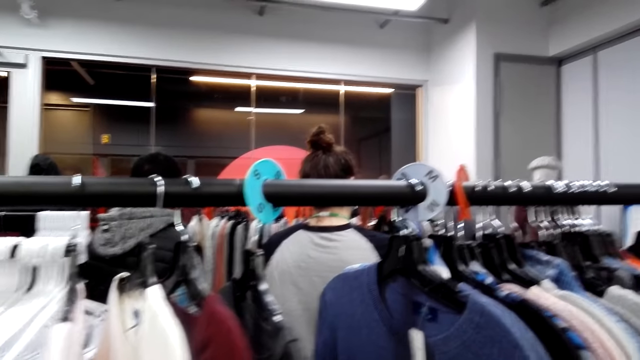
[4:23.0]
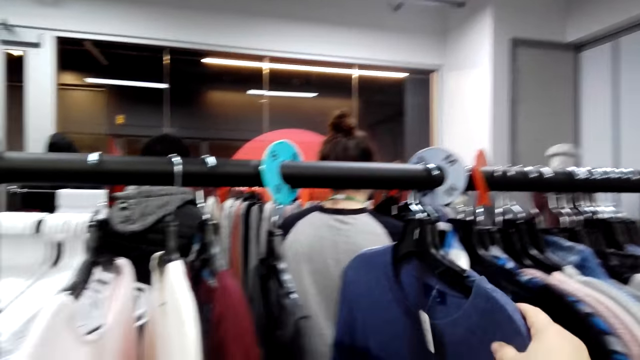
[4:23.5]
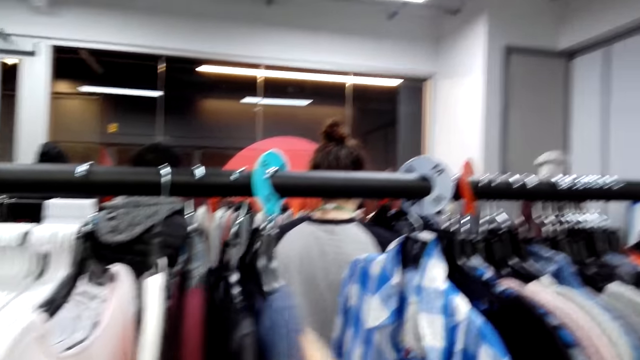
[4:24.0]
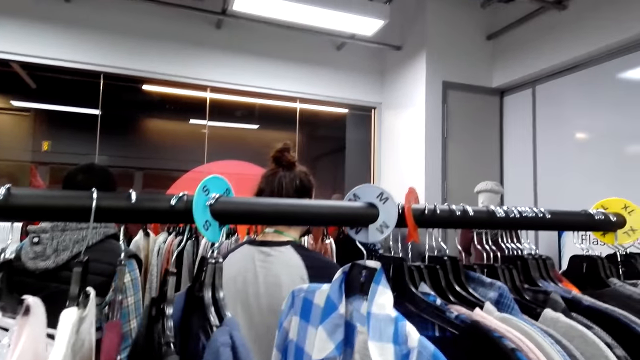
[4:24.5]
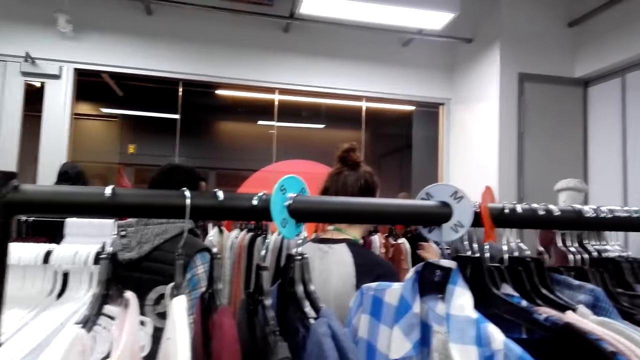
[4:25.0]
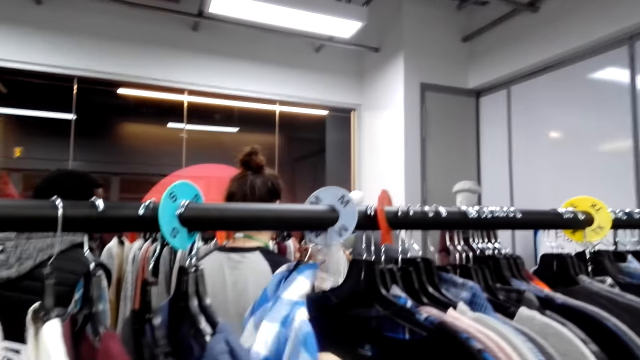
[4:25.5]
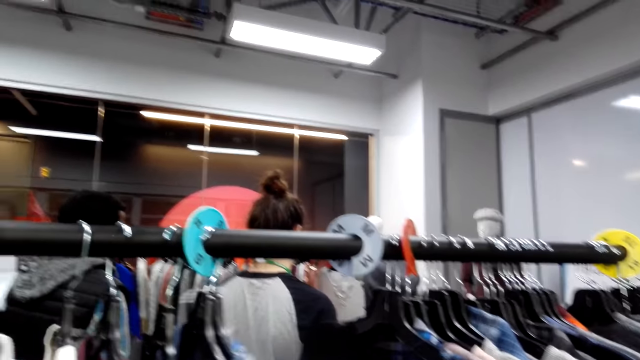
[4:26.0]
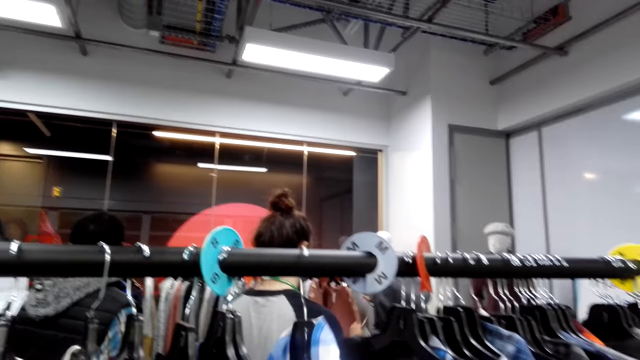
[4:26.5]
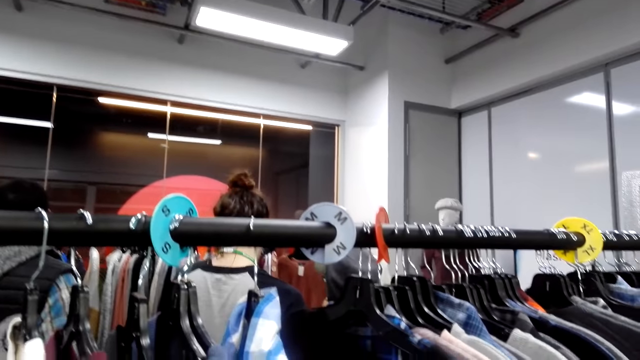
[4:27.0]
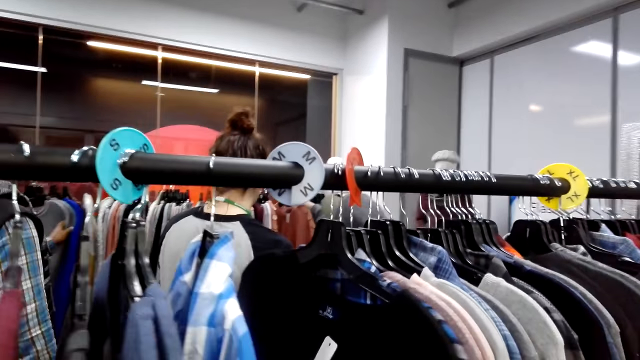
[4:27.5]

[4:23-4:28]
The camera wearer pushes the t-shirt forward. They unhang a shirt. They hang the shirt.

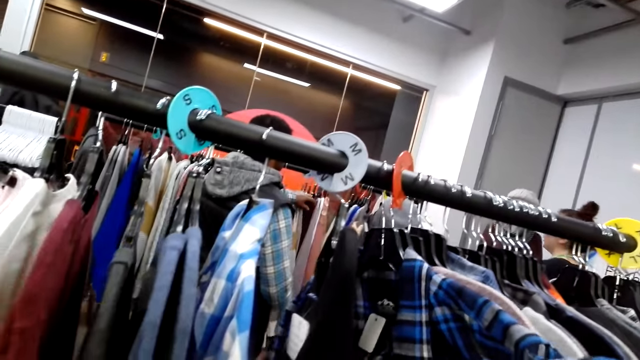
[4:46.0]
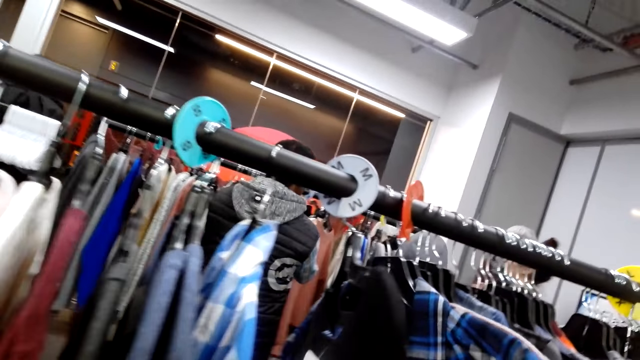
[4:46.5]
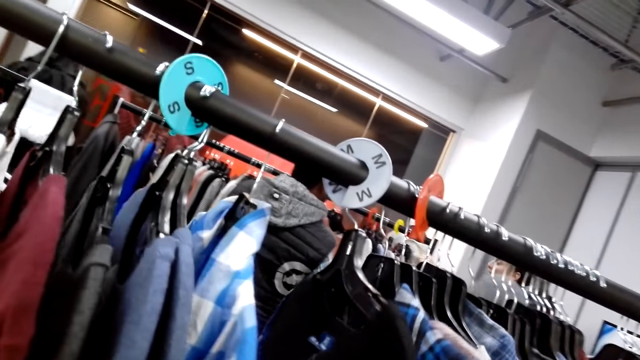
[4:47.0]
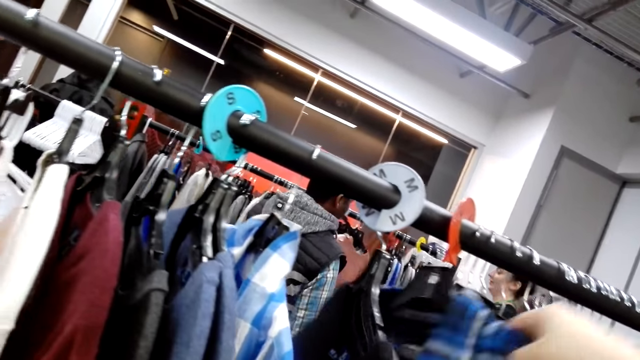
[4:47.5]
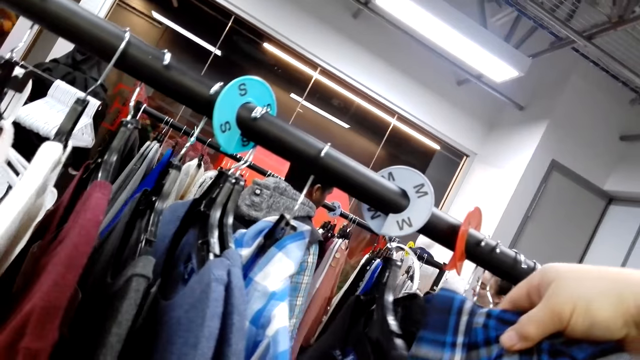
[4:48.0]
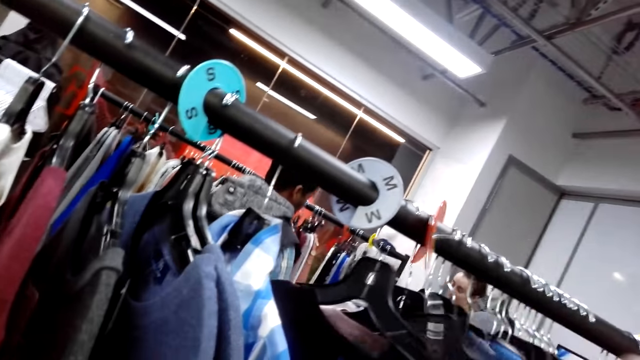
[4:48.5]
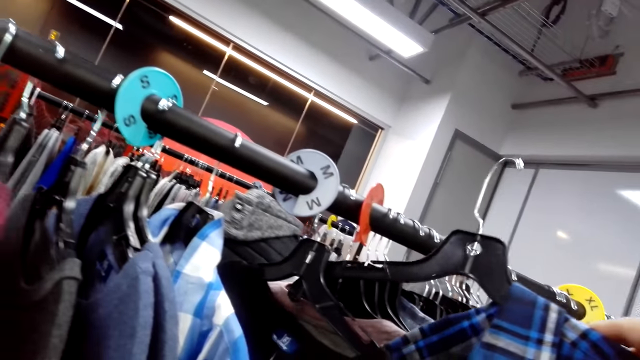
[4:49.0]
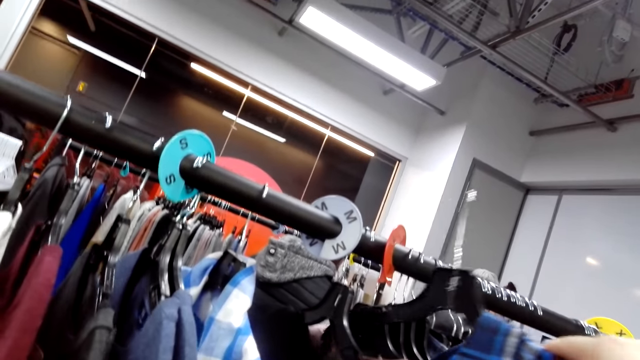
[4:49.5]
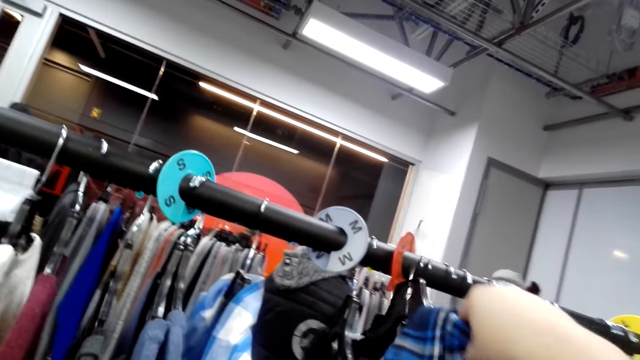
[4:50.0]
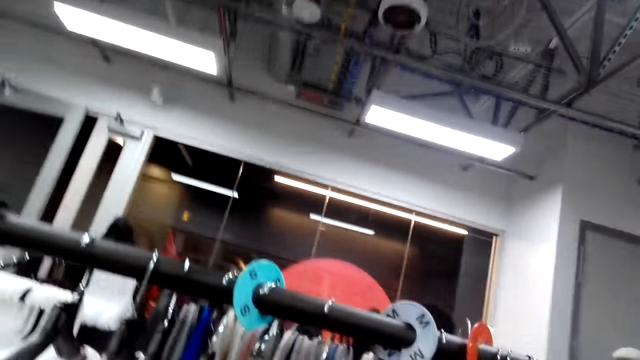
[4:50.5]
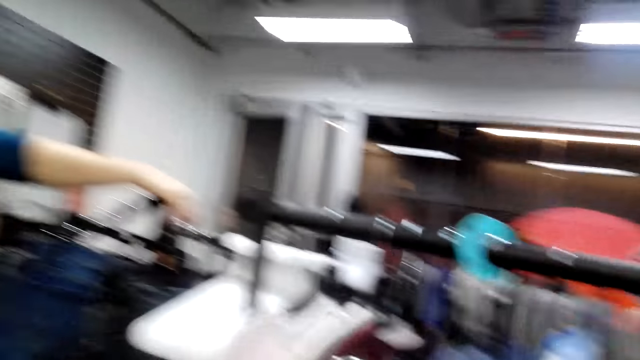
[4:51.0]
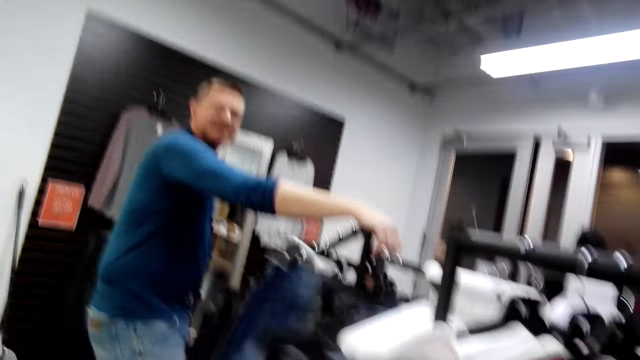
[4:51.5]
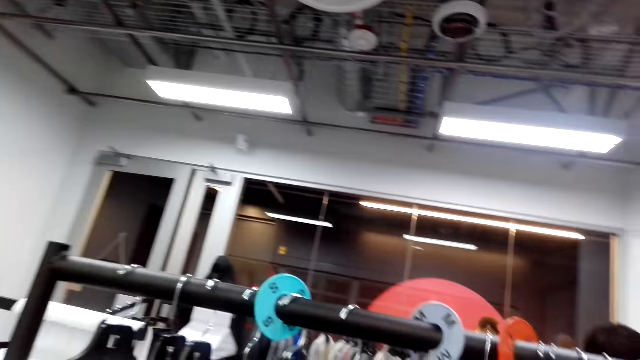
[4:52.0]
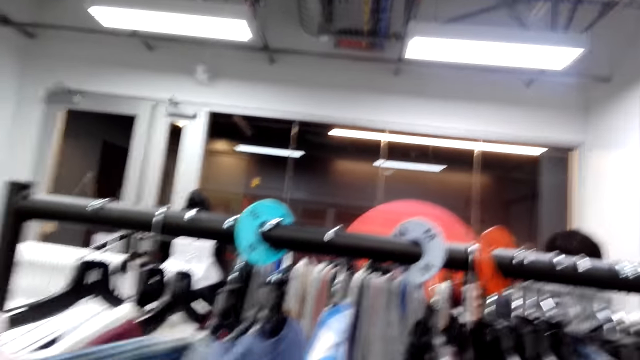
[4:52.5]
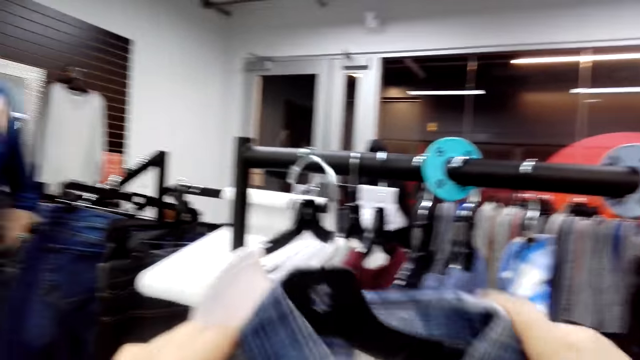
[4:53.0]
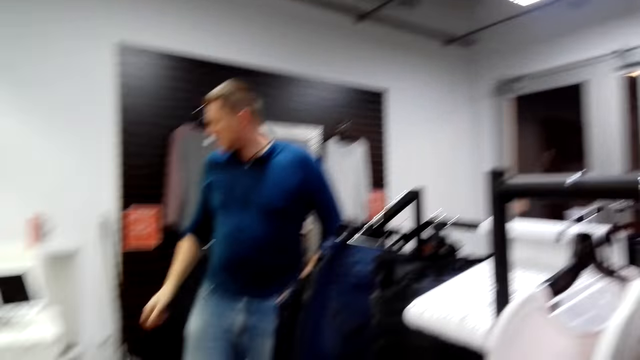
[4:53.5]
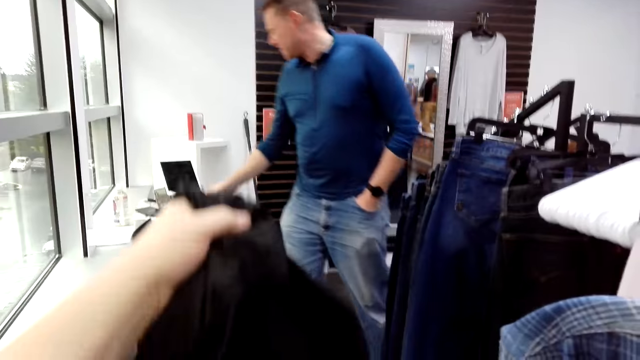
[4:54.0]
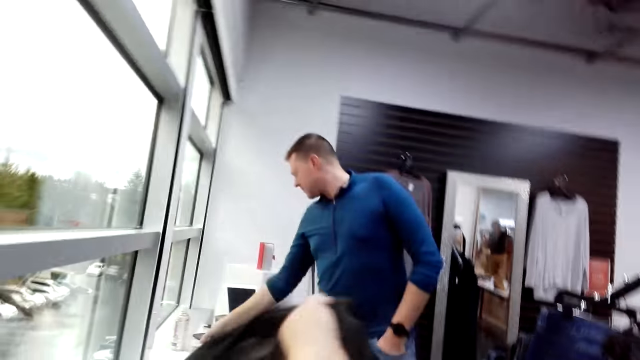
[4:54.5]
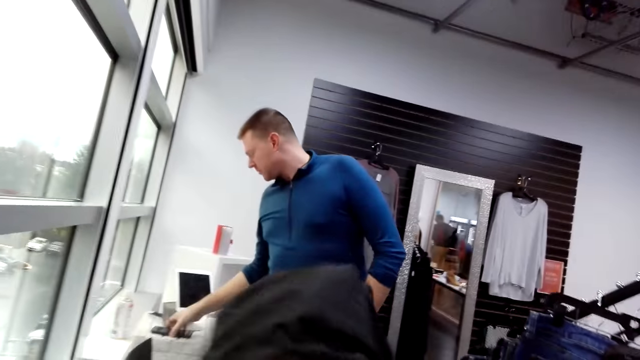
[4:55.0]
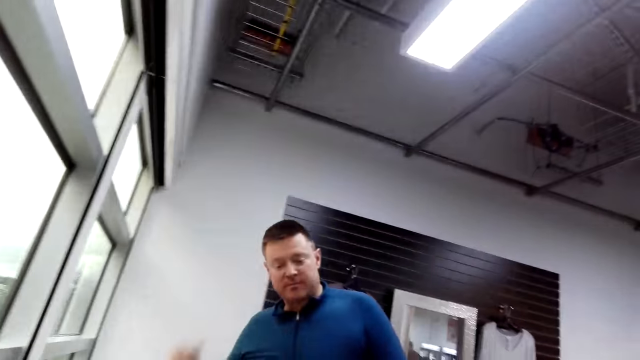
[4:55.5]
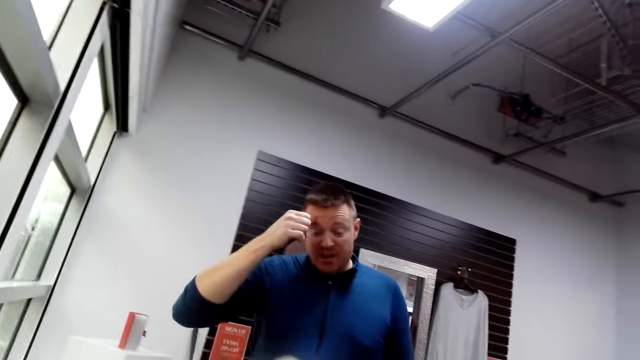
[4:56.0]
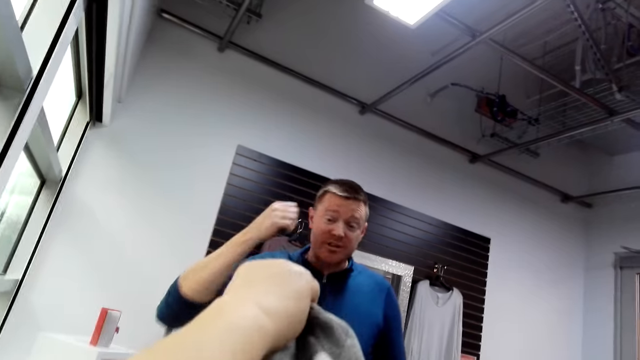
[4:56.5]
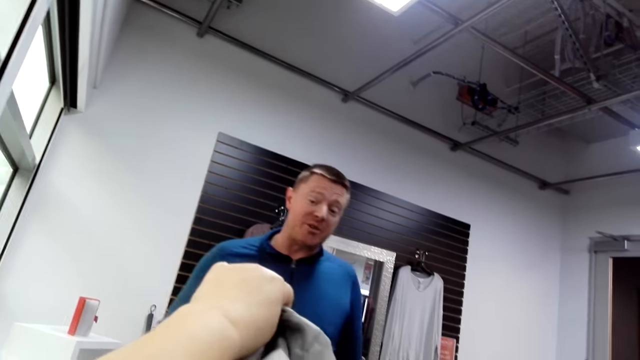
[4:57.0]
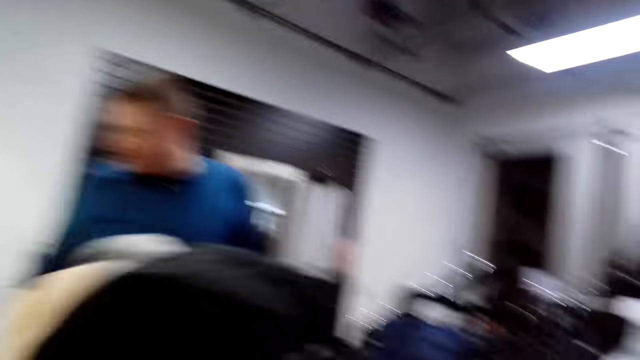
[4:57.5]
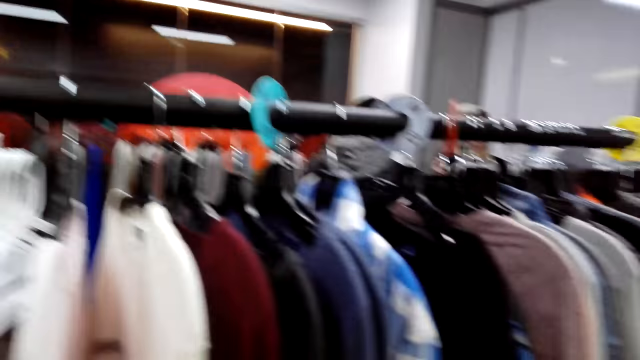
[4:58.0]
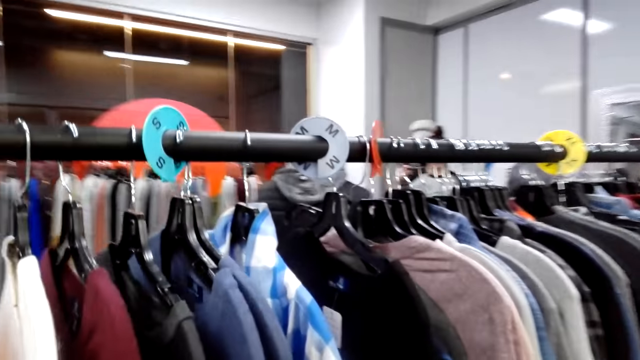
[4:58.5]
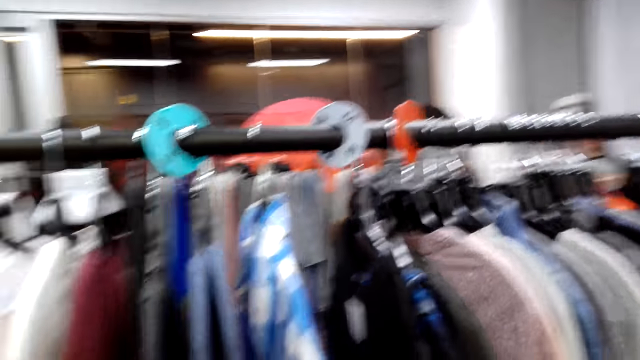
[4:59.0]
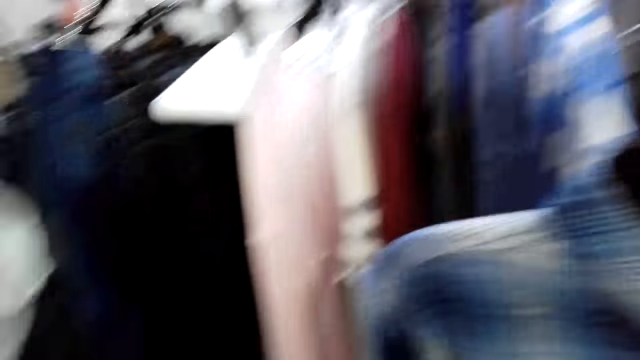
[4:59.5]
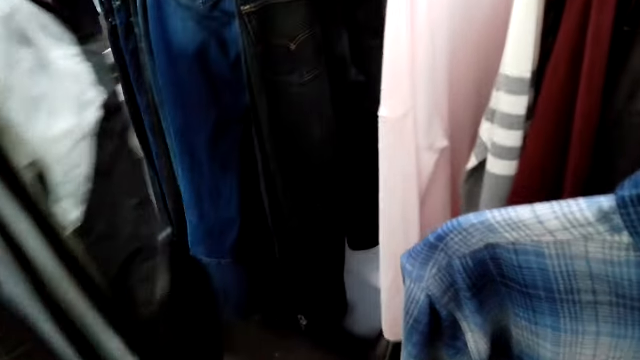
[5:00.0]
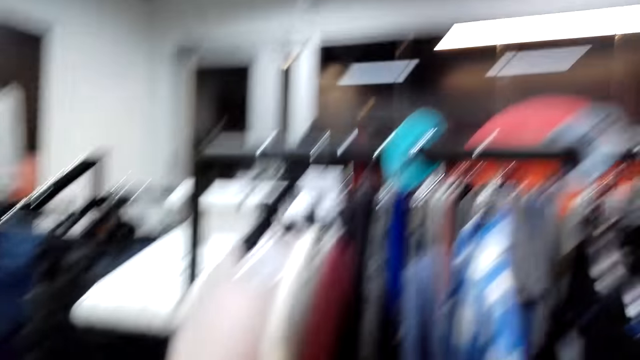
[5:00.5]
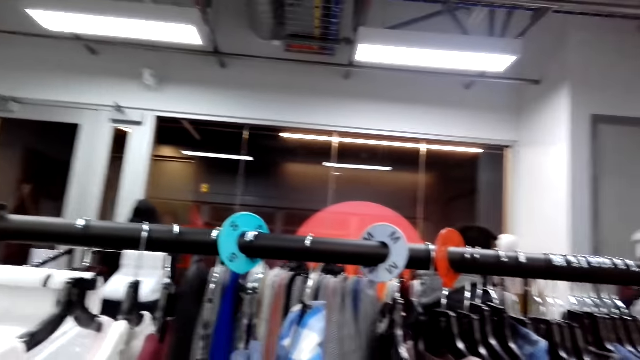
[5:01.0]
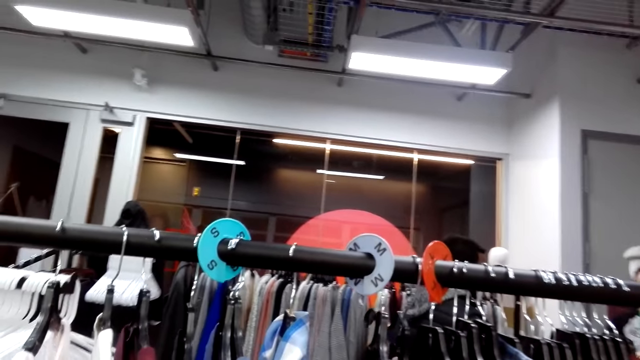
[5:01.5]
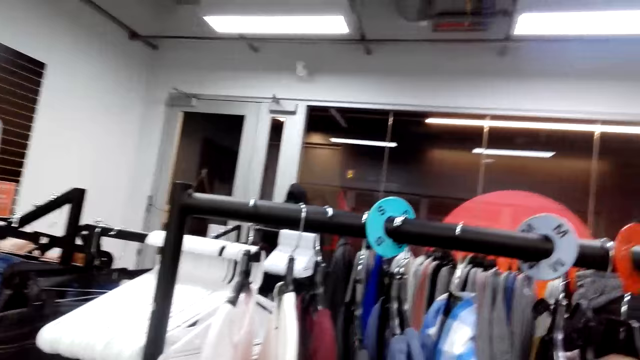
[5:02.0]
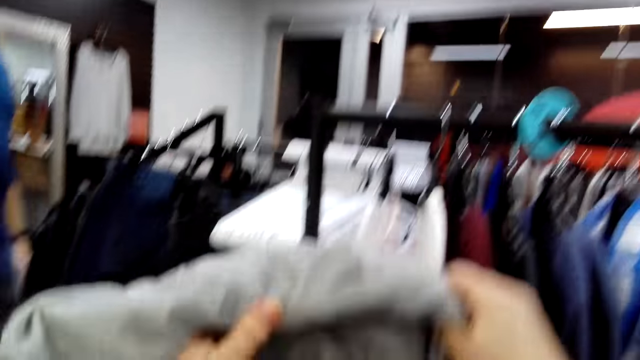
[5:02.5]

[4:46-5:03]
The camera wearer unhangs the shirt from the rack. They return the shirt to the rack. They move the shirt to the right hand. They hold up the jacket to a man. The man scratches the forehead and talks to the camera wearer.
